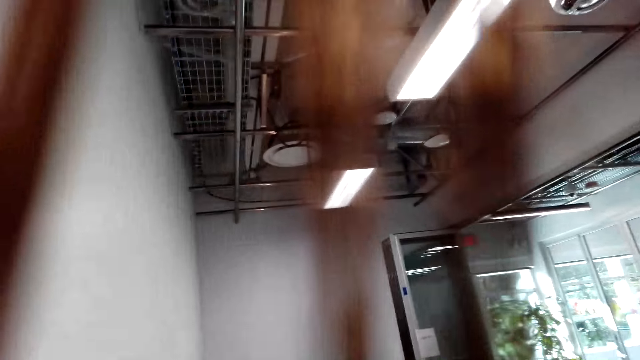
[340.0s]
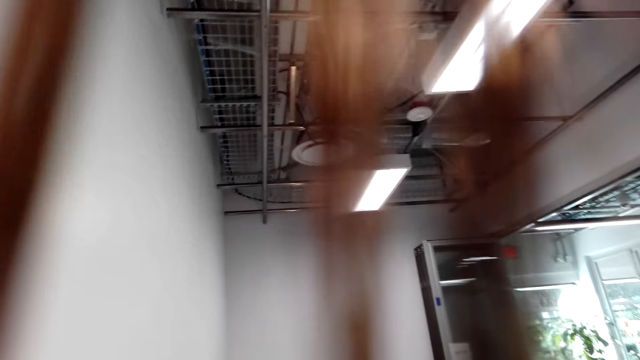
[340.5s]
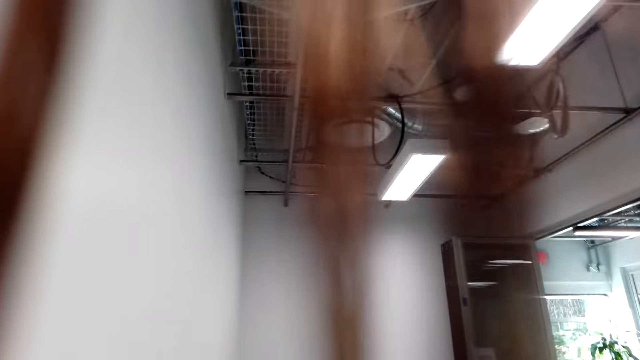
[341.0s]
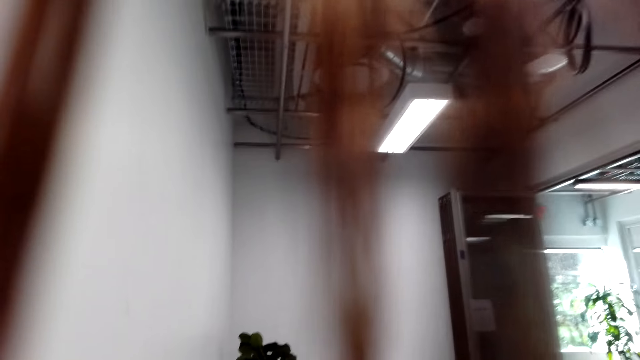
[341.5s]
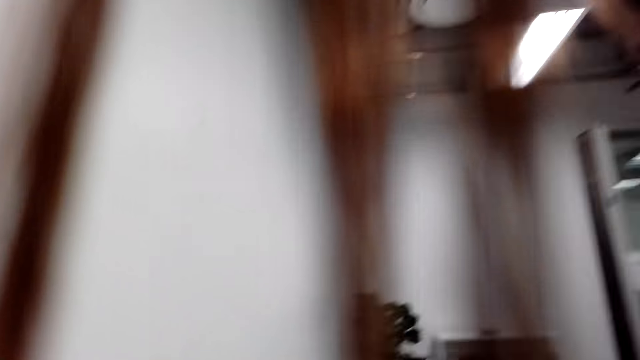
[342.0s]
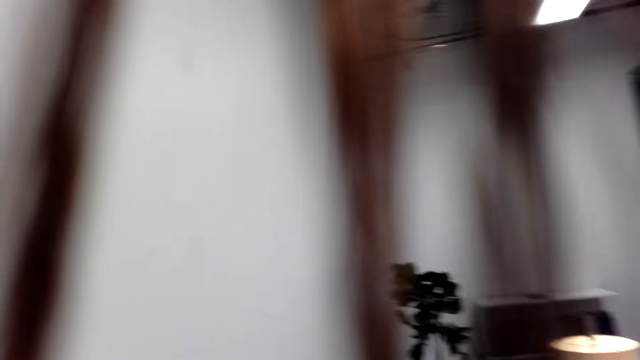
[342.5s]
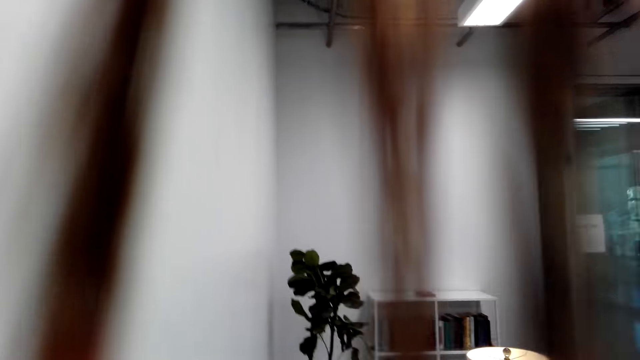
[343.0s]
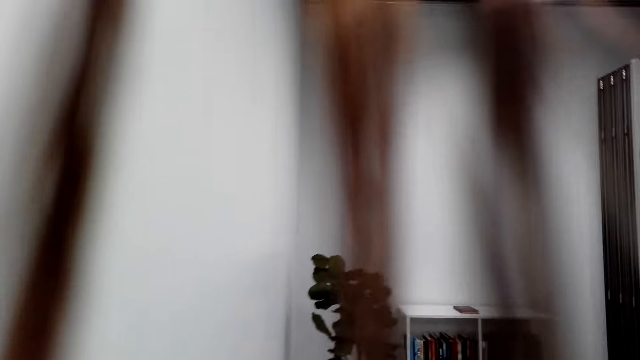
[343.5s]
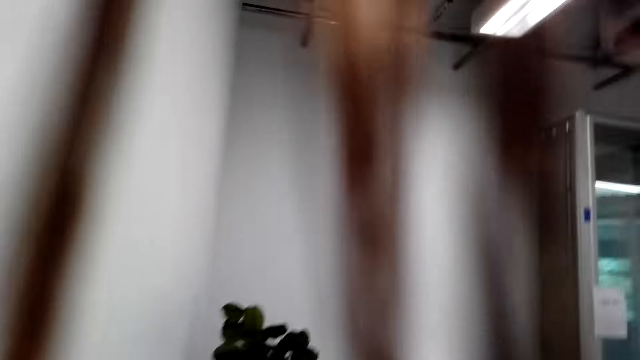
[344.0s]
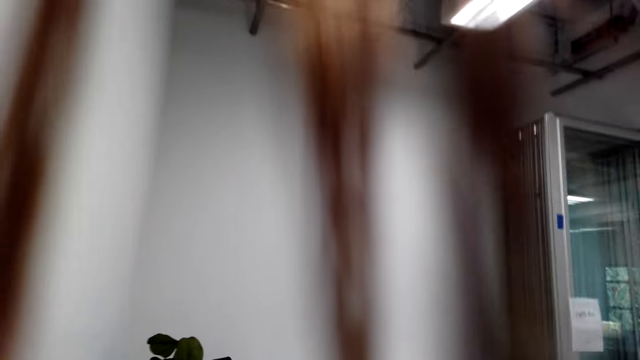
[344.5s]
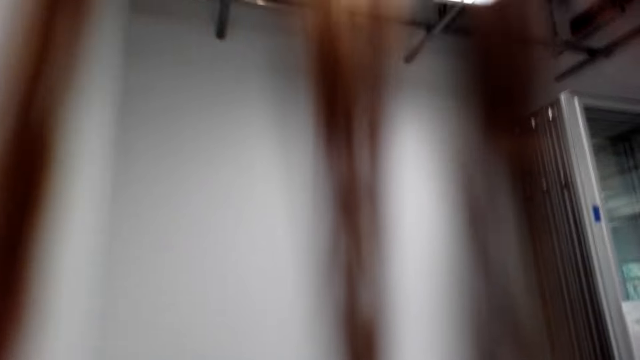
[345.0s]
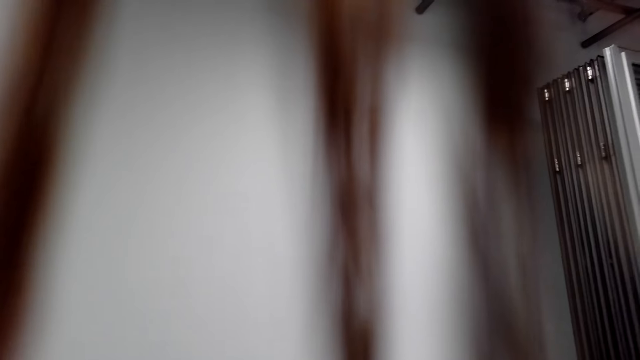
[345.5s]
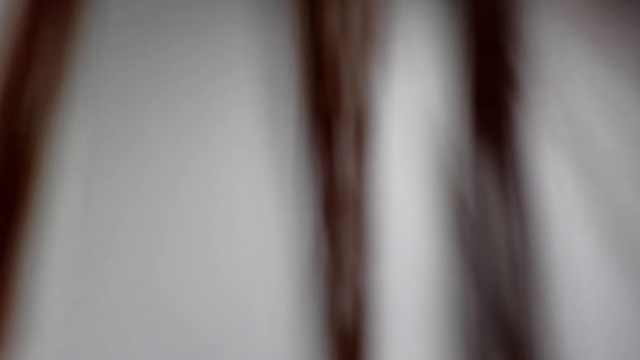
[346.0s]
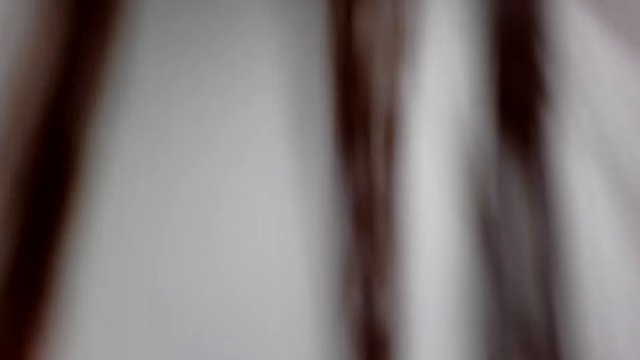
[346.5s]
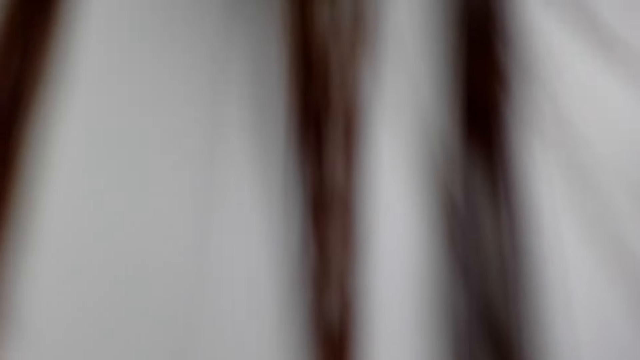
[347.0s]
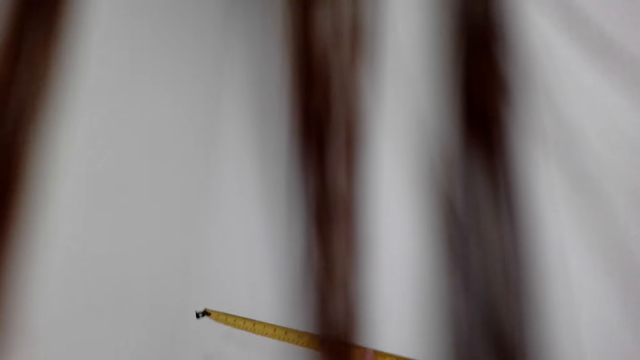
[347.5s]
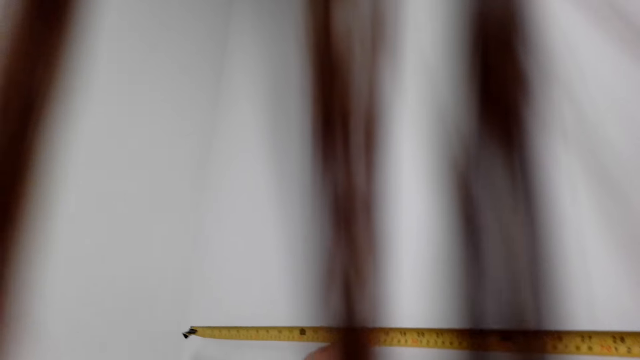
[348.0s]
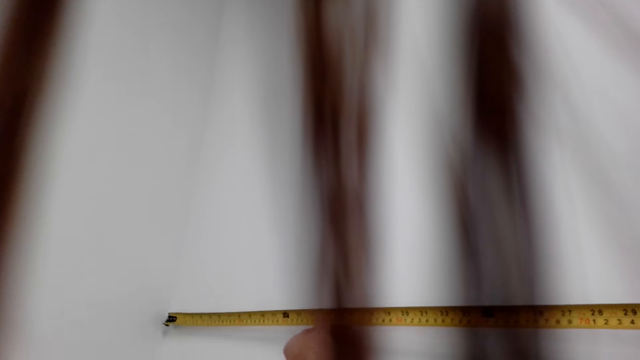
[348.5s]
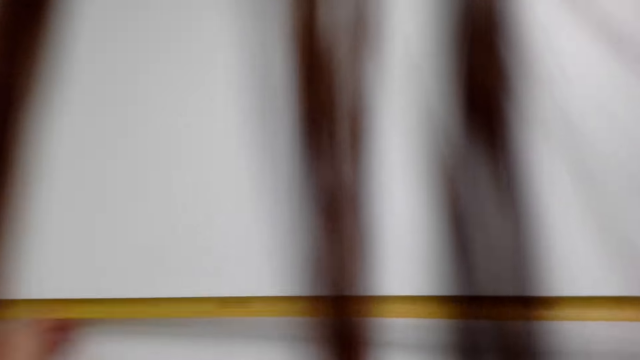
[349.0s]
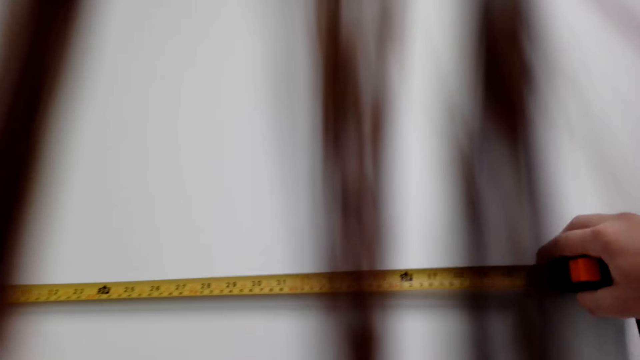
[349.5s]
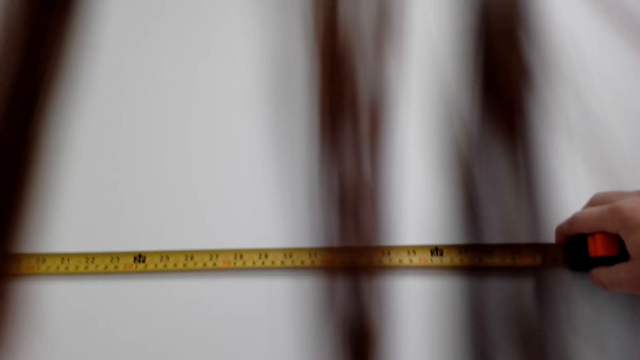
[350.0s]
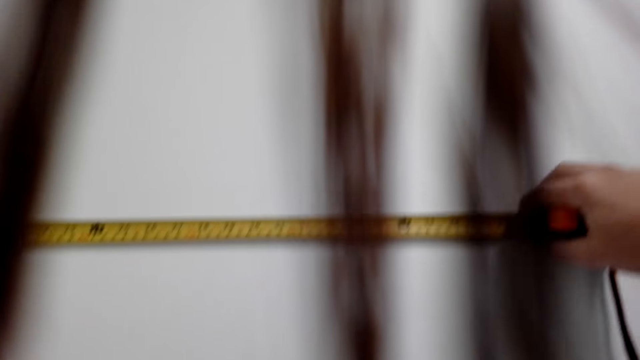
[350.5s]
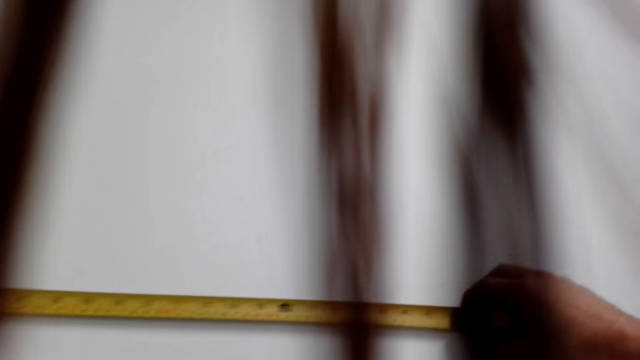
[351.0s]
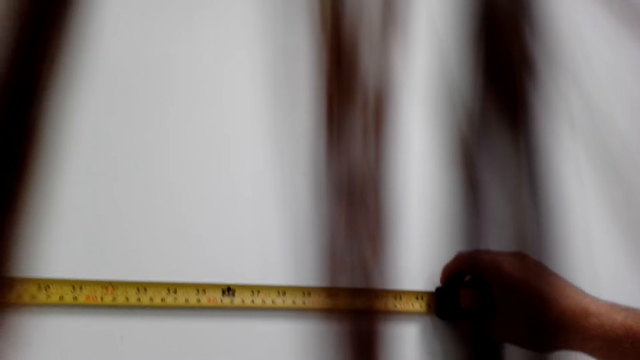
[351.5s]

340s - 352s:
The camera wearer measures a wall with a tape measure.

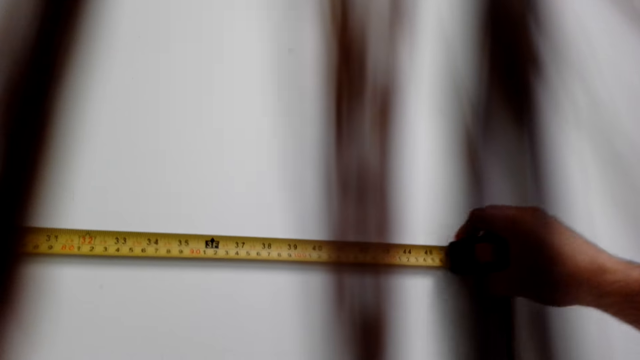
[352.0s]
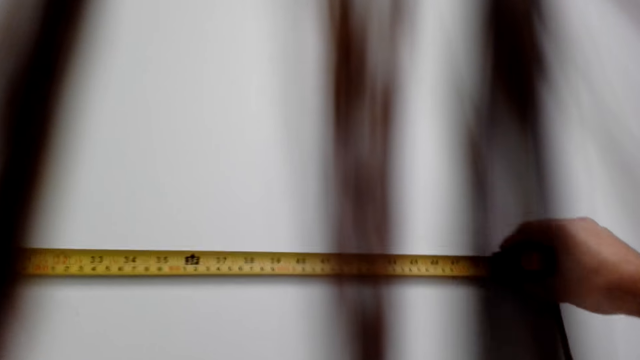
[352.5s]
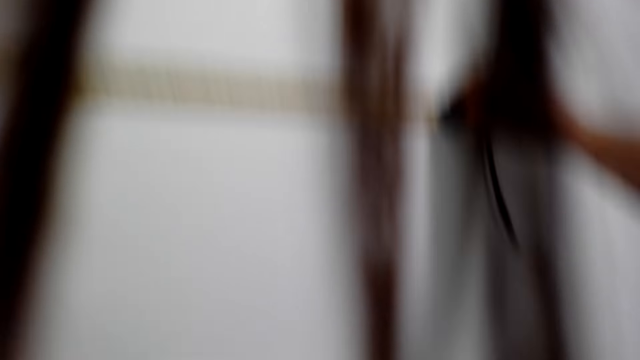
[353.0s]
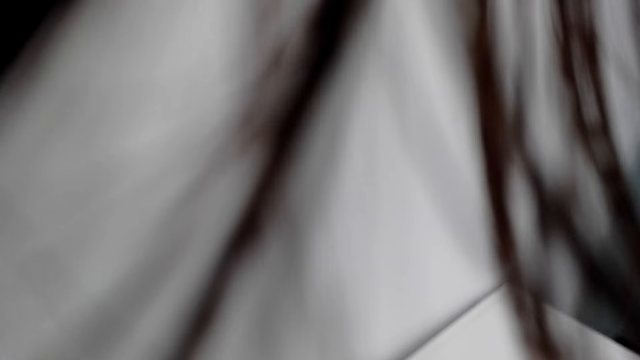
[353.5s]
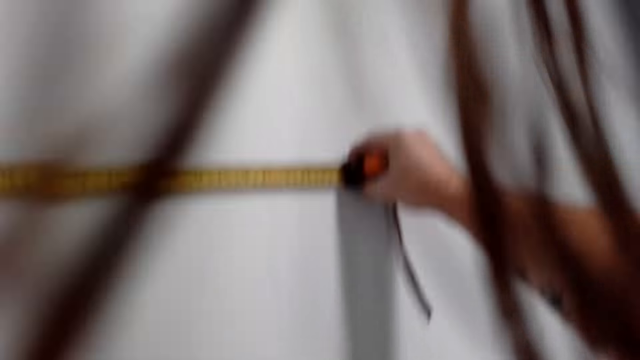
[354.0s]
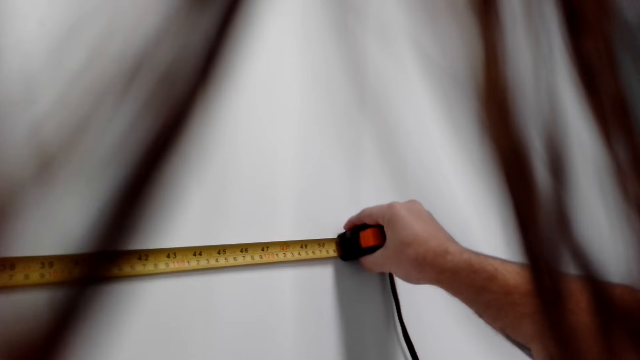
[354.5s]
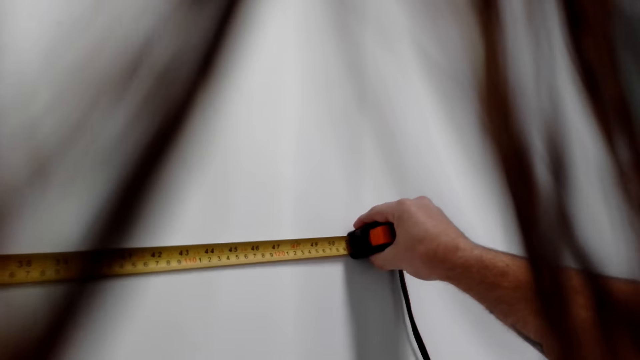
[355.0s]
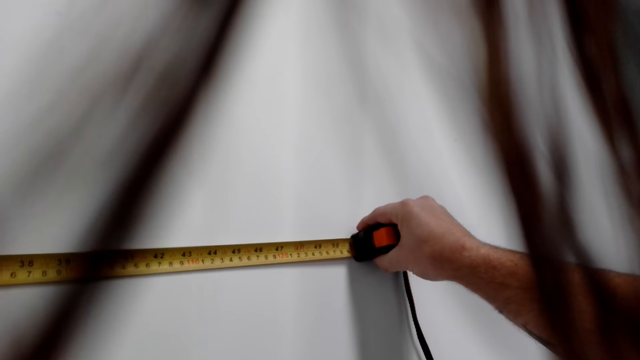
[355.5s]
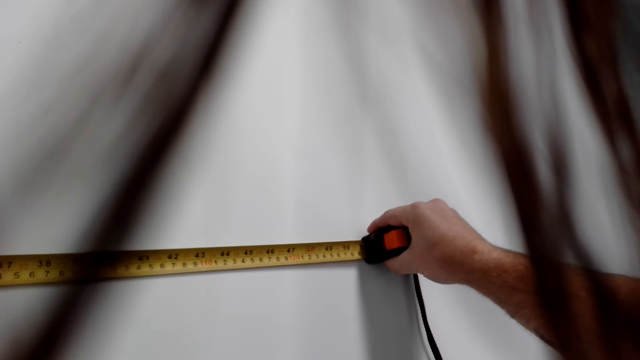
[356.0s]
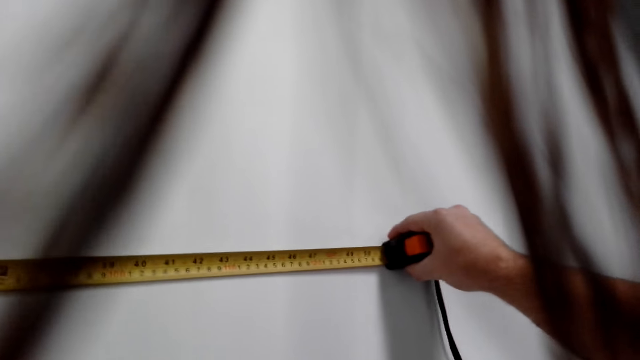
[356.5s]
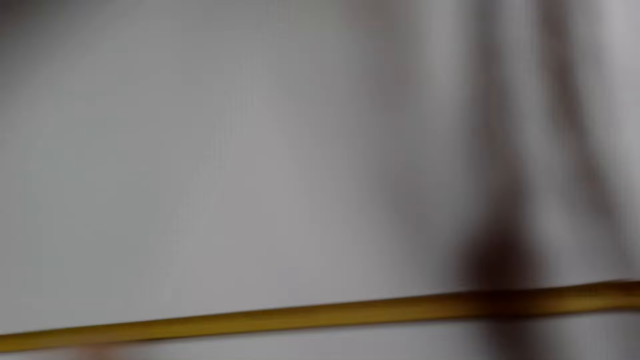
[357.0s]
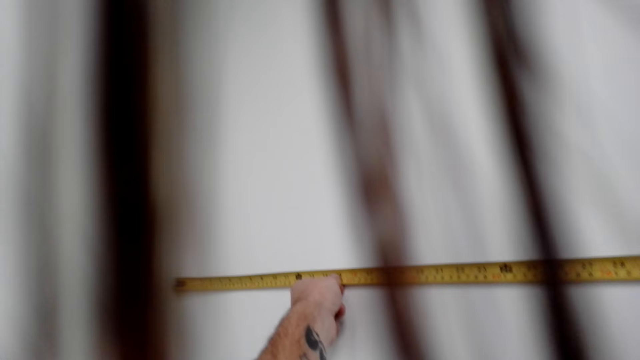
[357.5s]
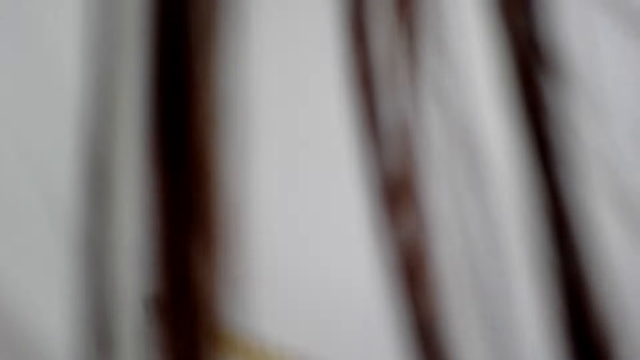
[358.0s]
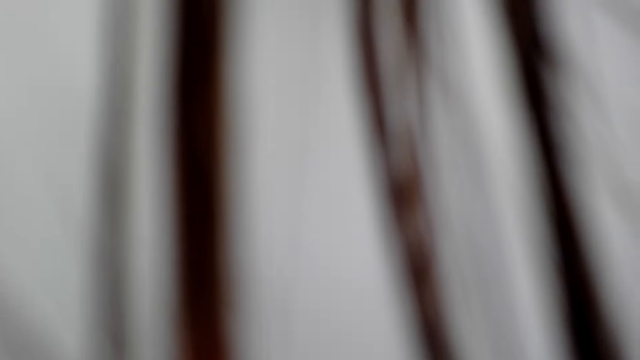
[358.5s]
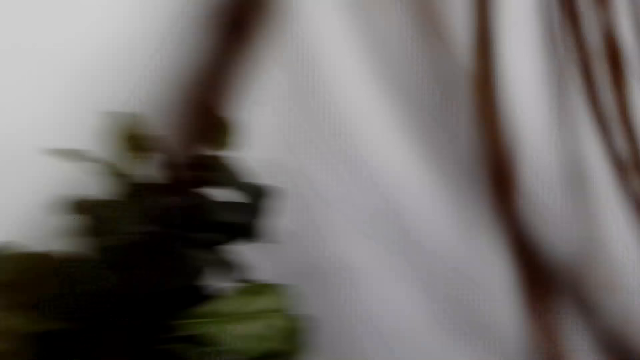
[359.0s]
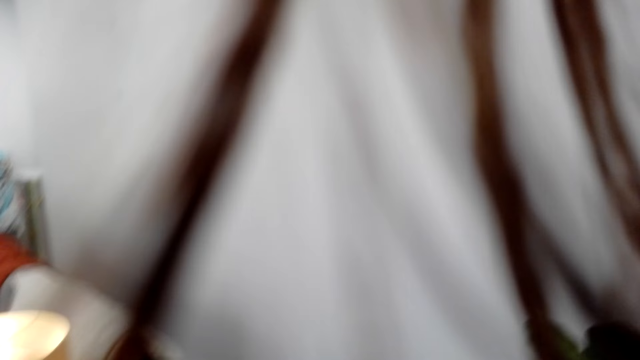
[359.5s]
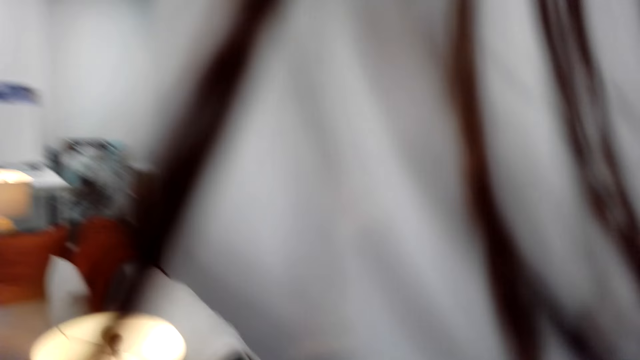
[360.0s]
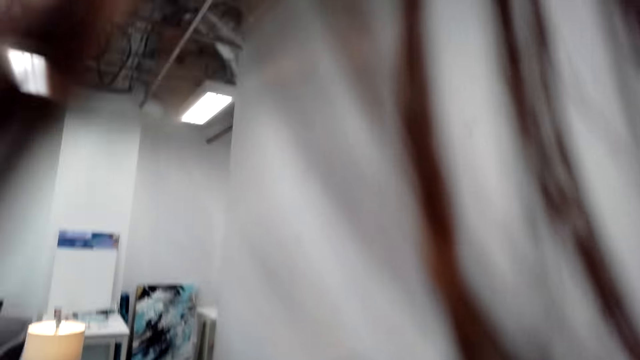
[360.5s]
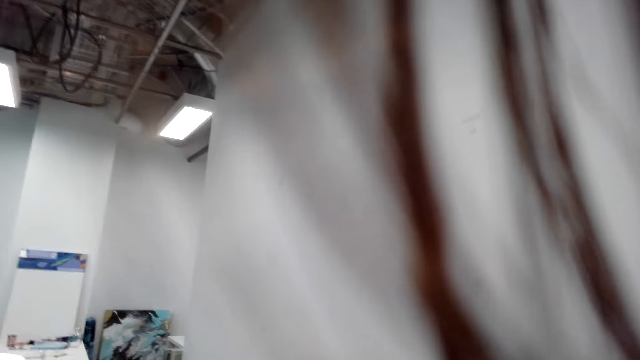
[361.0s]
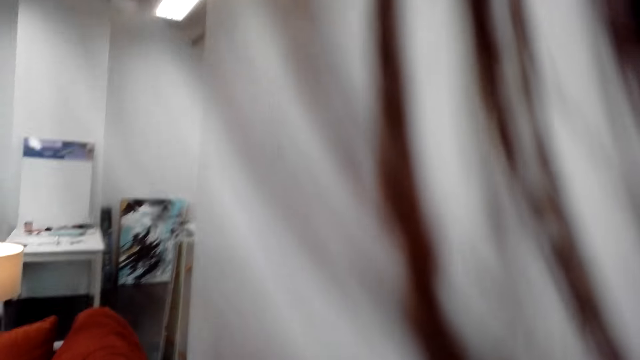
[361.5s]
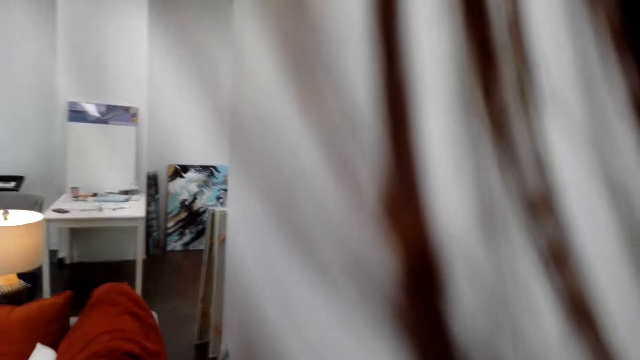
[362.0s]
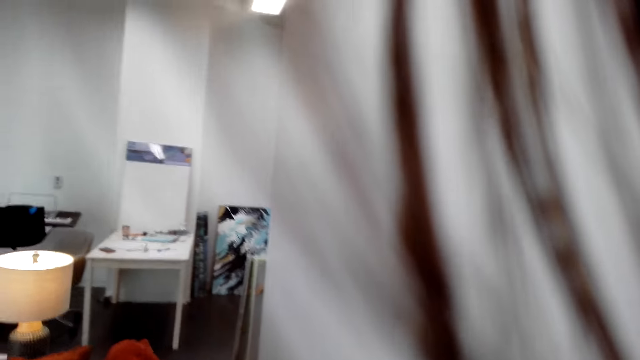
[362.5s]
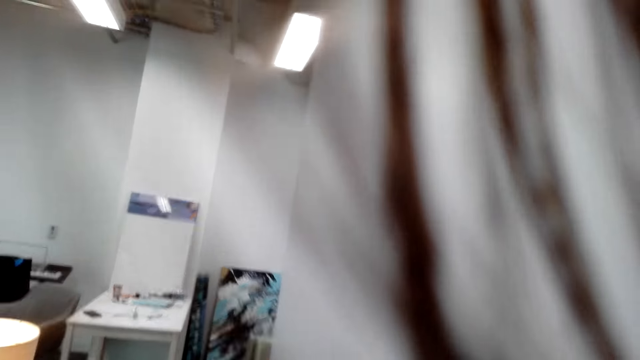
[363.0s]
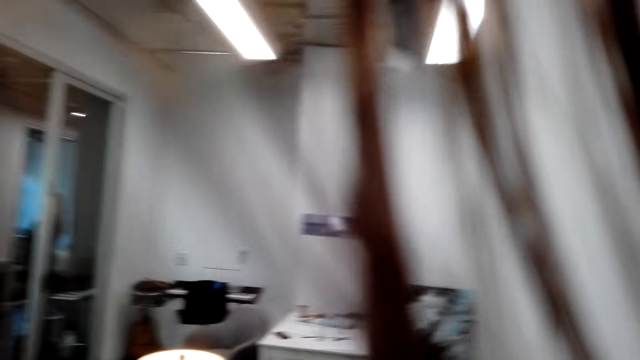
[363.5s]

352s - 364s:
The camera wearer walks around the house.
